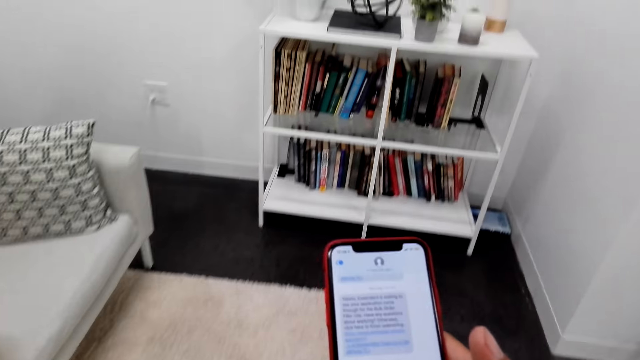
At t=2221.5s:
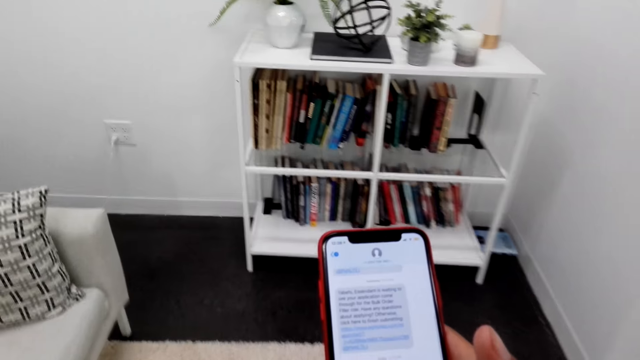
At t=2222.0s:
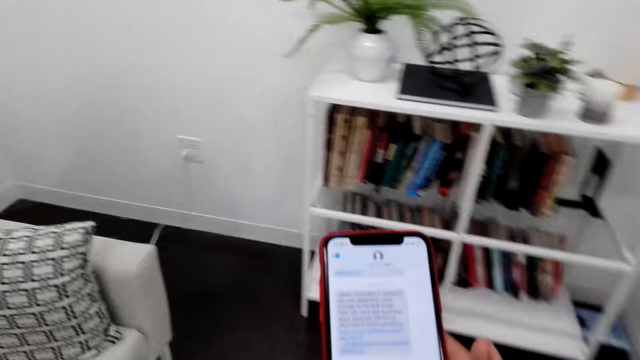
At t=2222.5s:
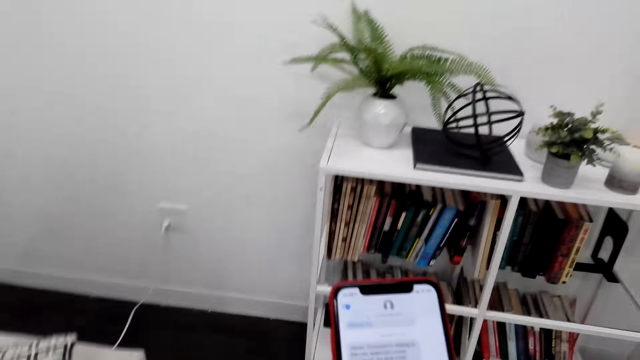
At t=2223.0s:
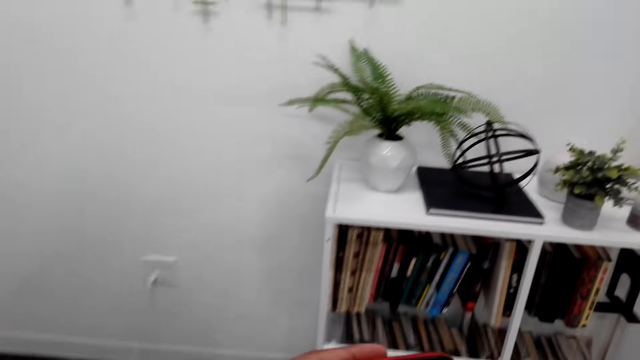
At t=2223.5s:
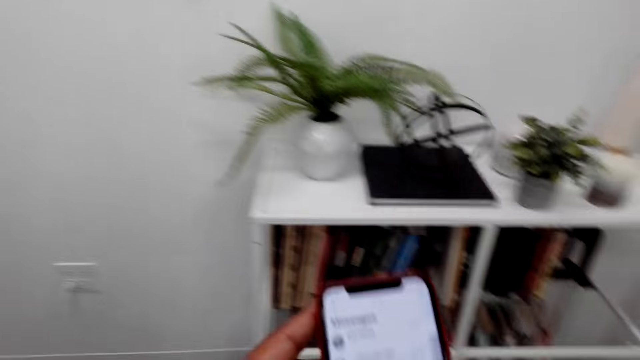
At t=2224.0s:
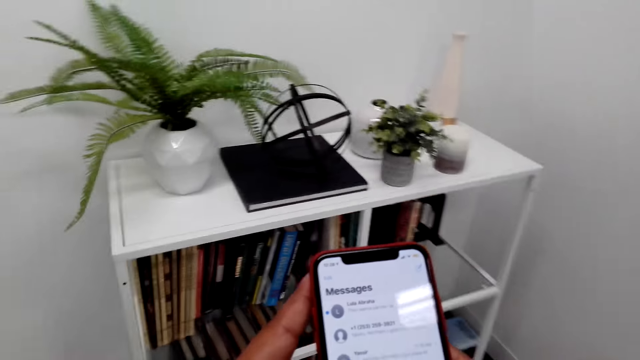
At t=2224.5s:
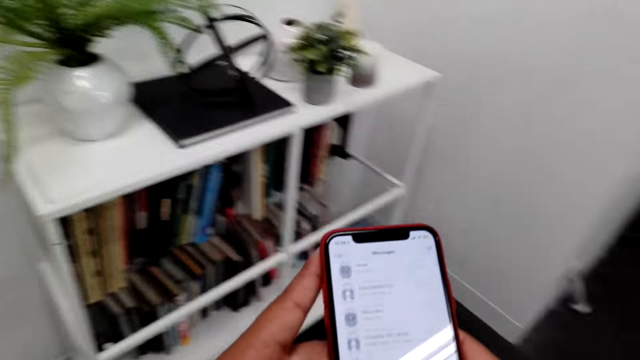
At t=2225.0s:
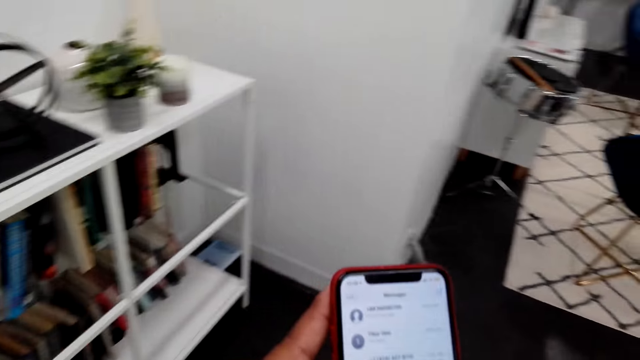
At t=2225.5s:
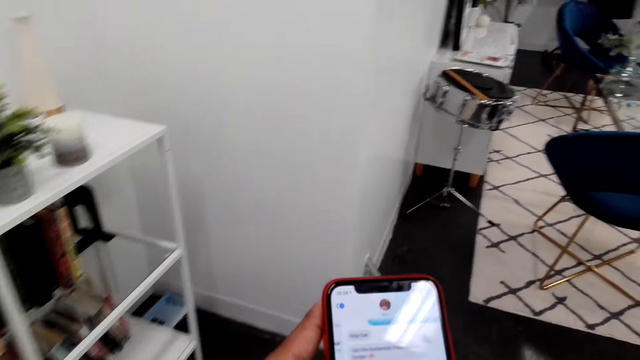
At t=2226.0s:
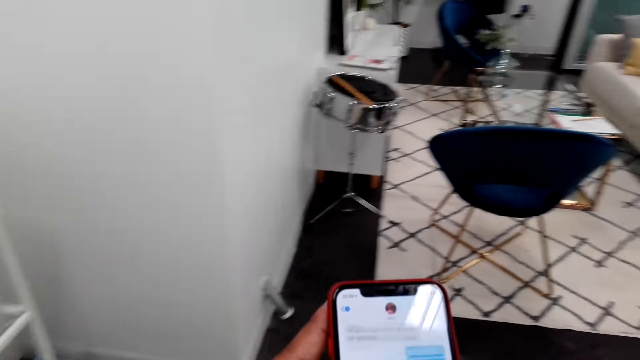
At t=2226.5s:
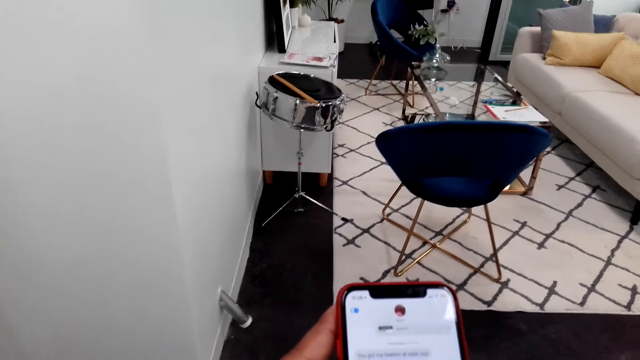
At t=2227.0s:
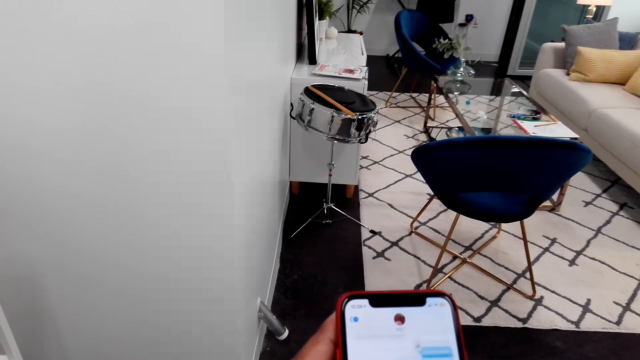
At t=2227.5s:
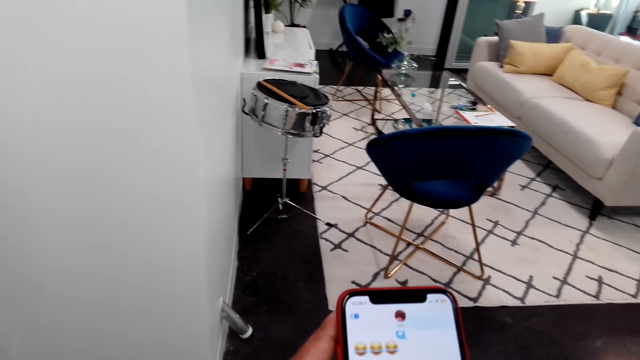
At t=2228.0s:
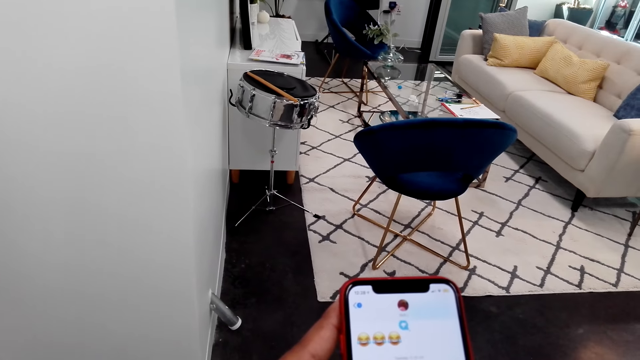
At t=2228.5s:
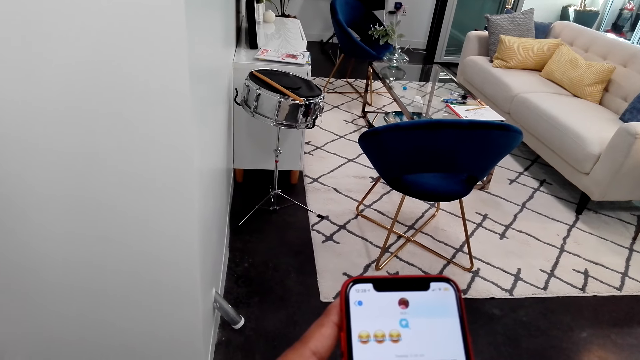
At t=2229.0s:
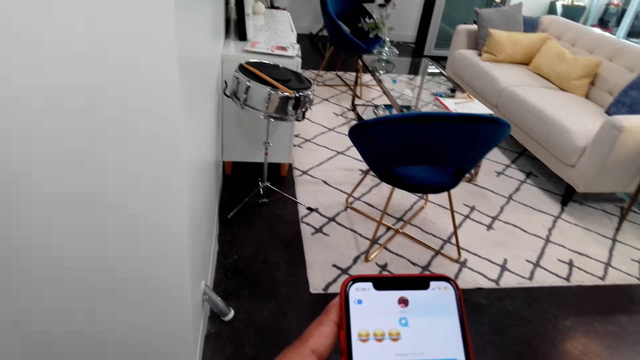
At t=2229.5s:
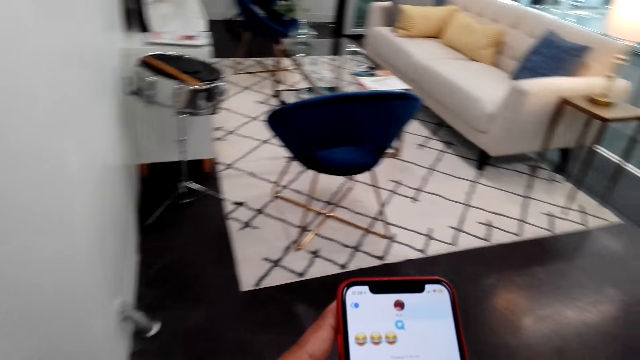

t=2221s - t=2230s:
The camera wearer stands near the bookshelf in the study room.

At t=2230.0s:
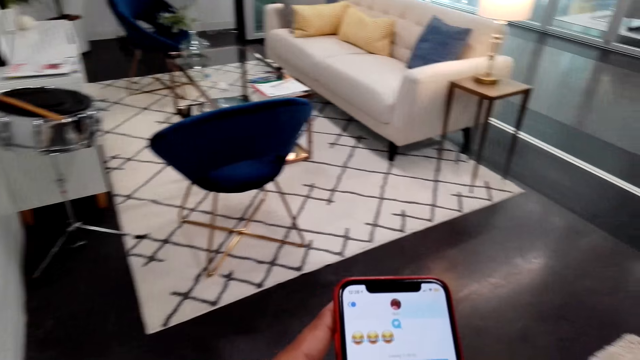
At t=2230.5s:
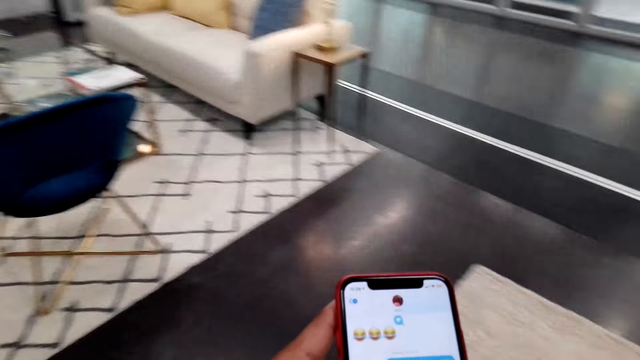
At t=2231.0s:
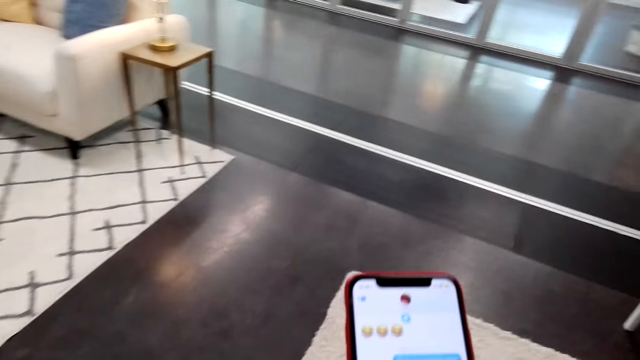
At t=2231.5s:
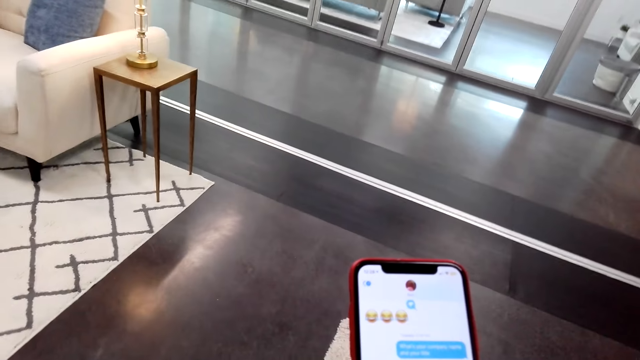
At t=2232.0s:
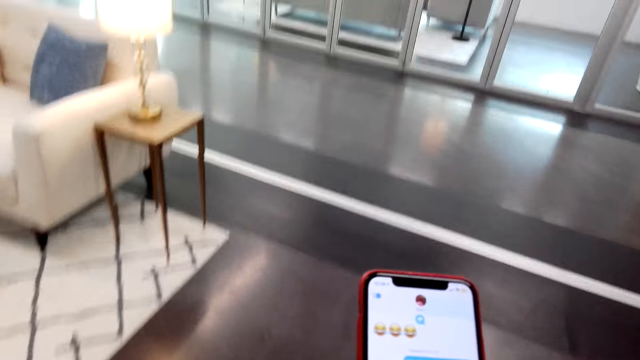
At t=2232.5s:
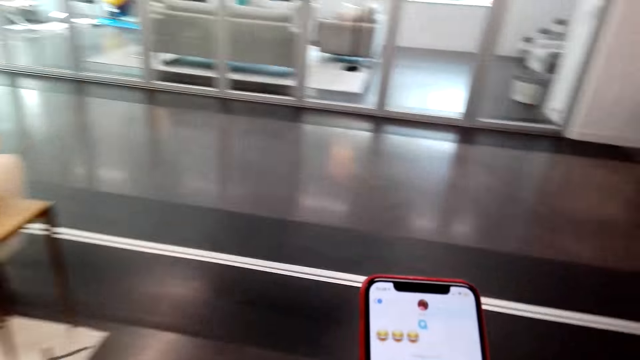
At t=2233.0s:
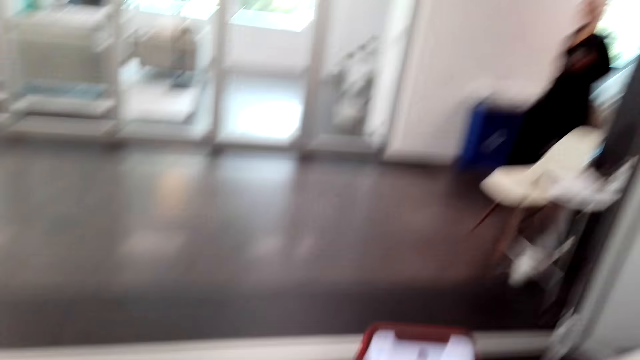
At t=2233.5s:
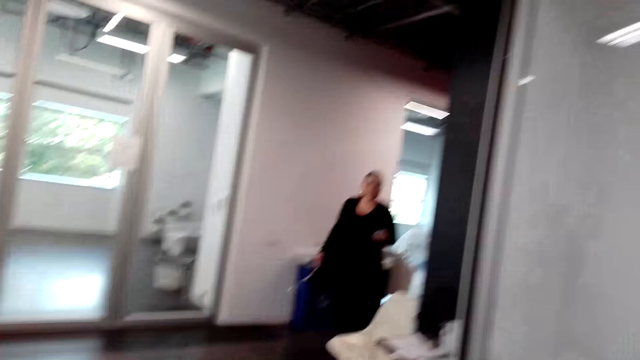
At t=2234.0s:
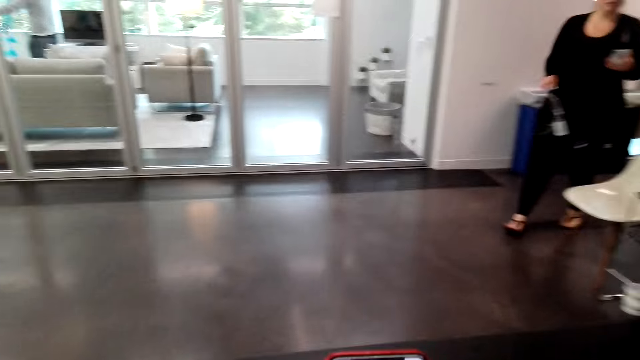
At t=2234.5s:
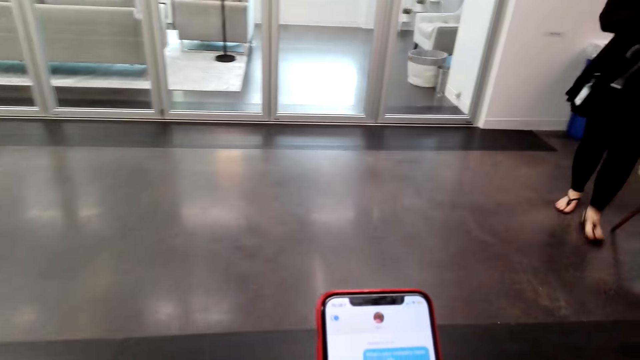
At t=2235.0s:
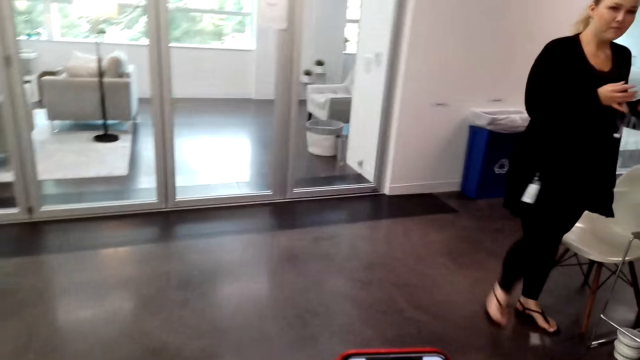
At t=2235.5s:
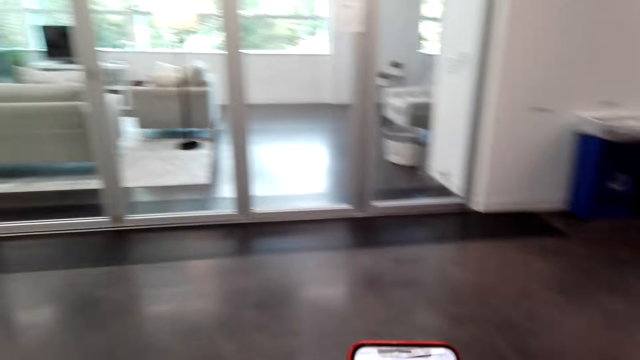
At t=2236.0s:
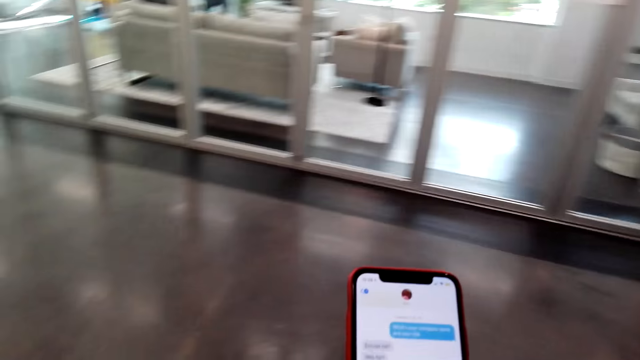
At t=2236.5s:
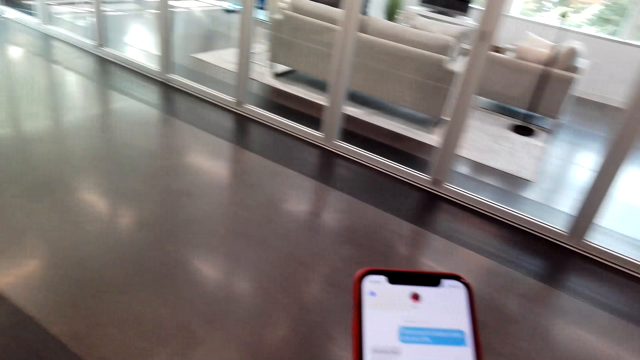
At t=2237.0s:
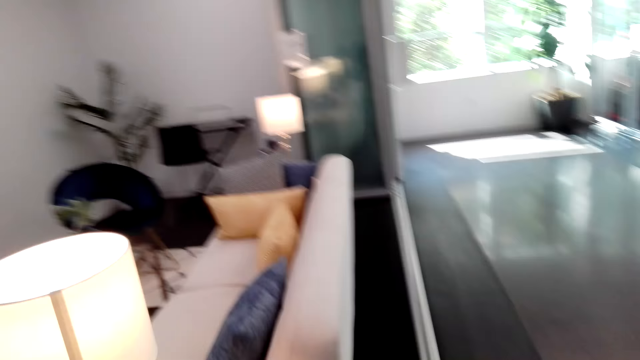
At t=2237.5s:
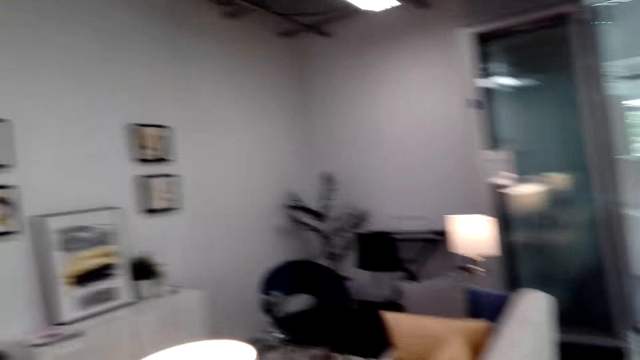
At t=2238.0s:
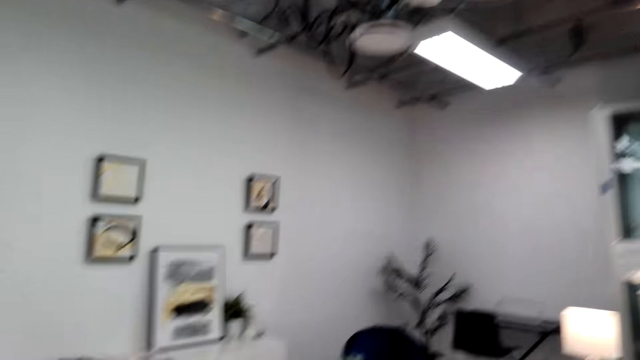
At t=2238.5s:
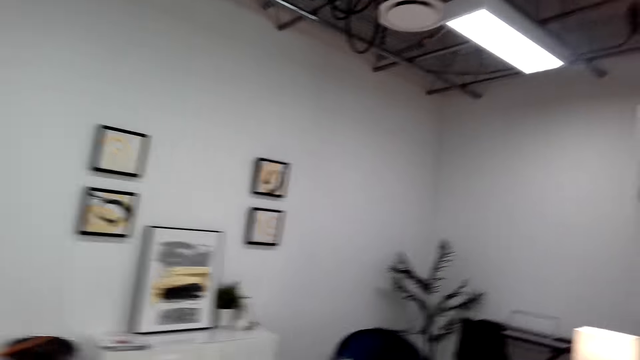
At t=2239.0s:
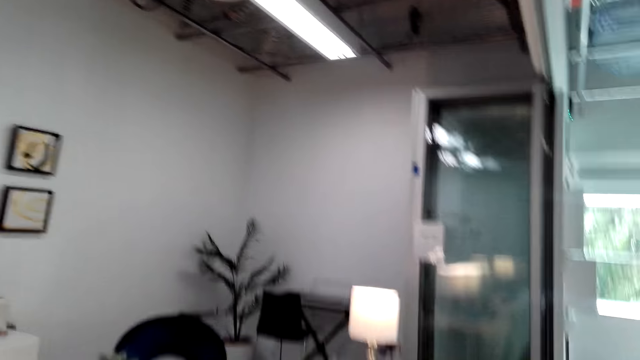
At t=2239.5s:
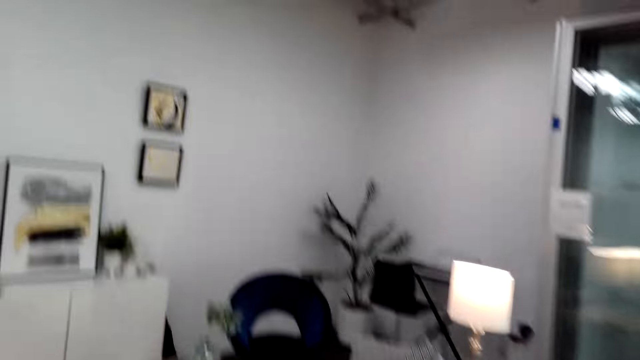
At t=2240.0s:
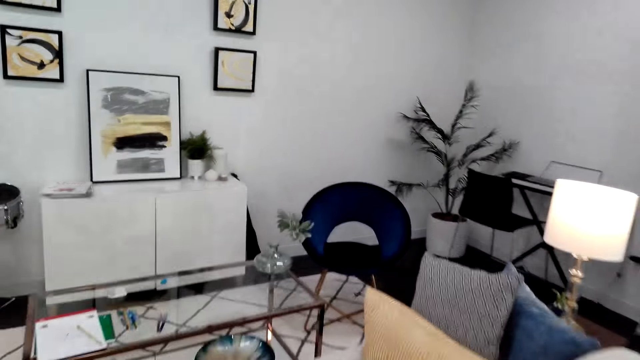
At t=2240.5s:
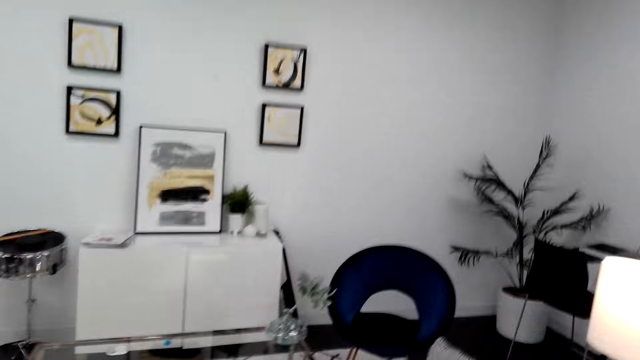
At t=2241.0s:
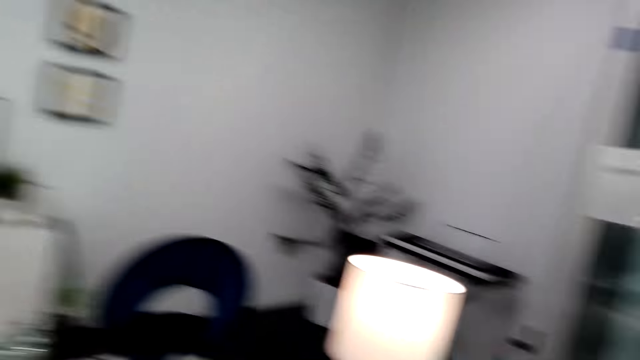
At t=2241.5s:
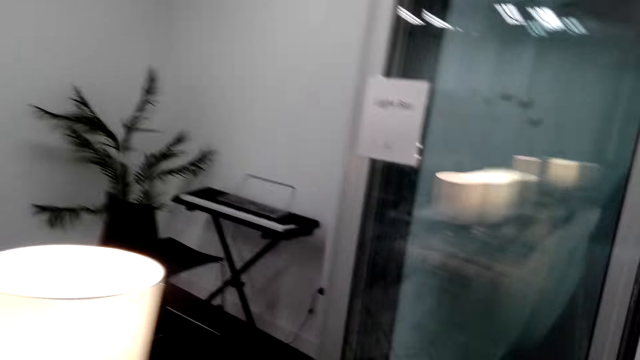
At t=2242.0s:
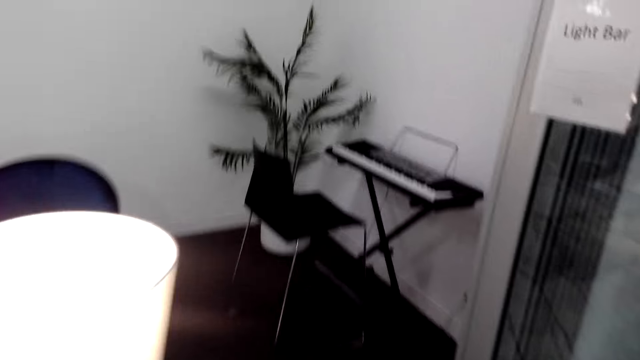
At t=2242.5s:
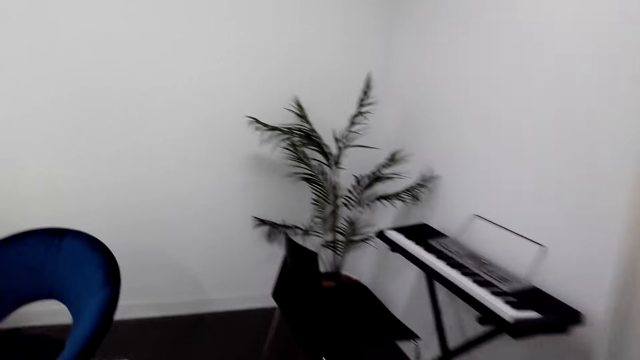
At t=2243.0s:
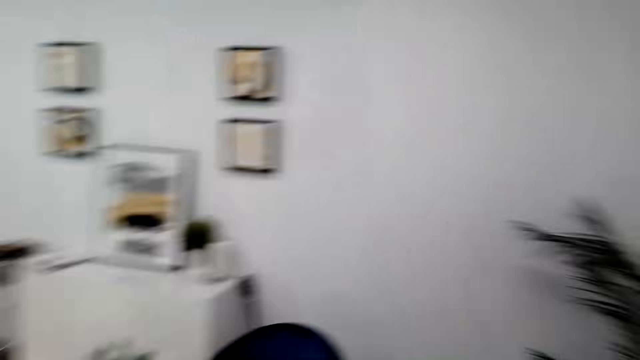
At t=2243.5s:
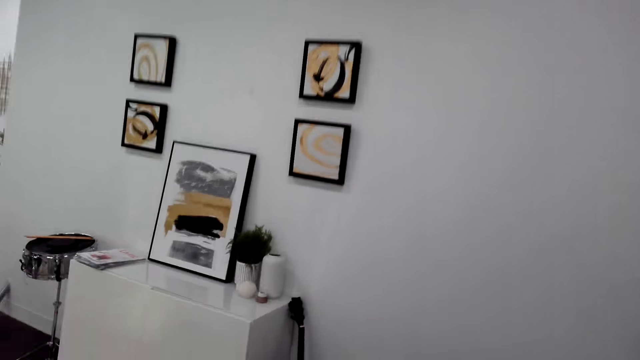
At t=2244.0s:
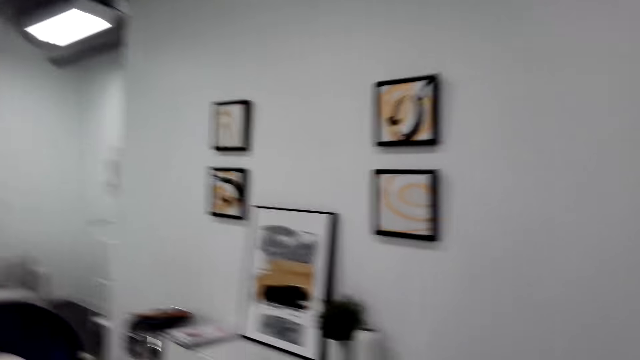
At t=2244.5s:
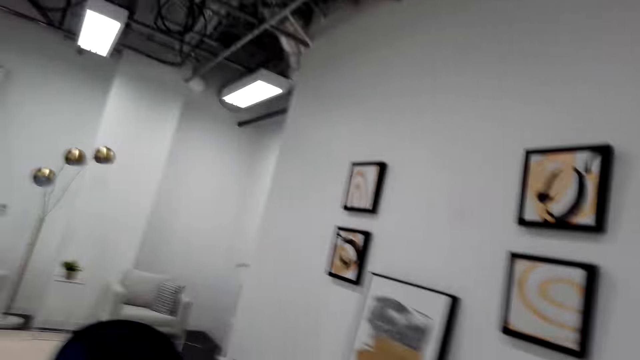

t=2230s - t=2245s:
The camera wearer walks around the study room. They look around. They walk on the floor.
